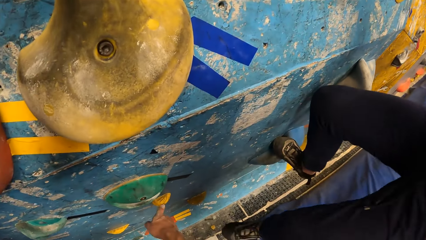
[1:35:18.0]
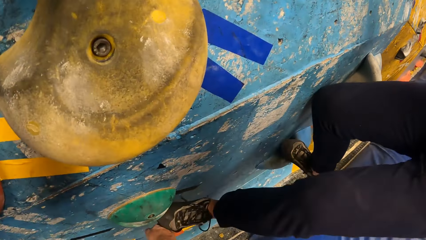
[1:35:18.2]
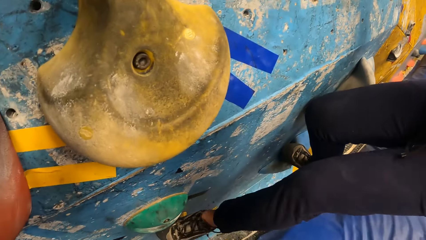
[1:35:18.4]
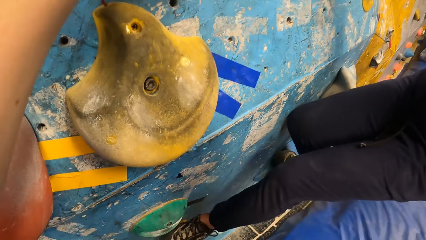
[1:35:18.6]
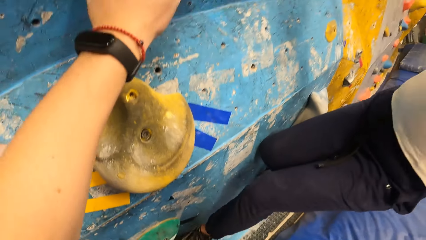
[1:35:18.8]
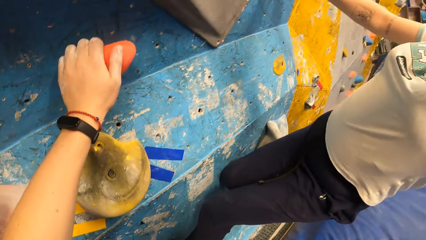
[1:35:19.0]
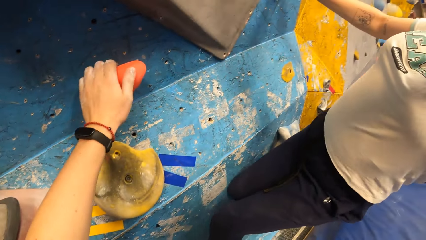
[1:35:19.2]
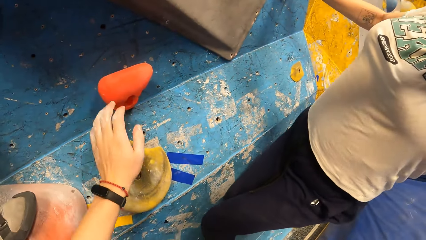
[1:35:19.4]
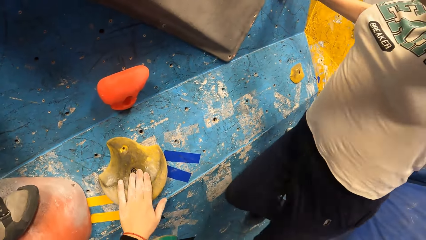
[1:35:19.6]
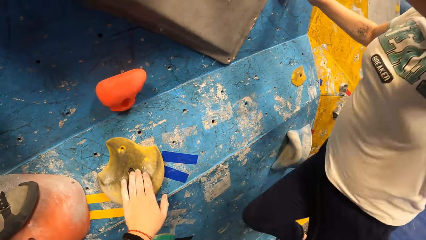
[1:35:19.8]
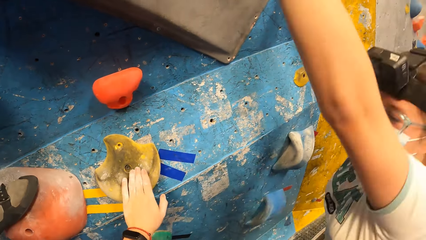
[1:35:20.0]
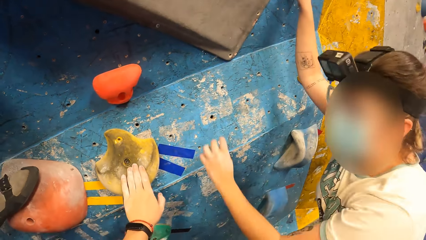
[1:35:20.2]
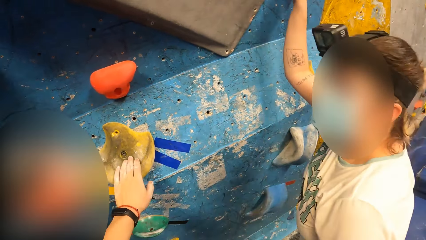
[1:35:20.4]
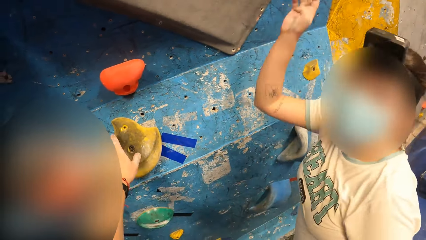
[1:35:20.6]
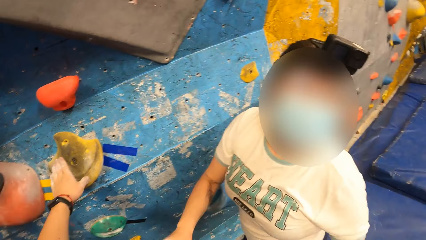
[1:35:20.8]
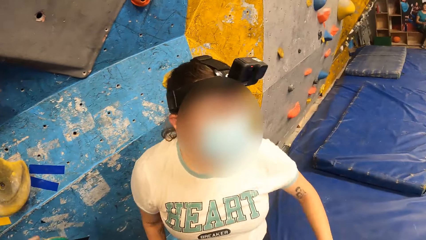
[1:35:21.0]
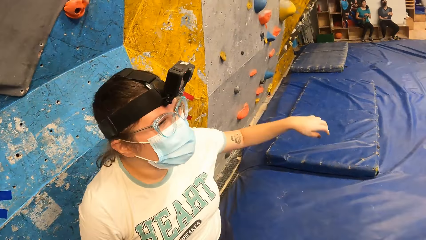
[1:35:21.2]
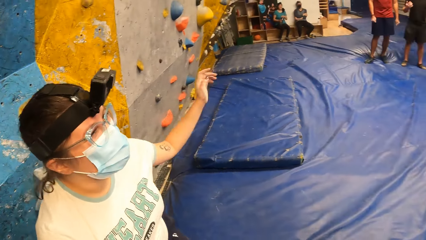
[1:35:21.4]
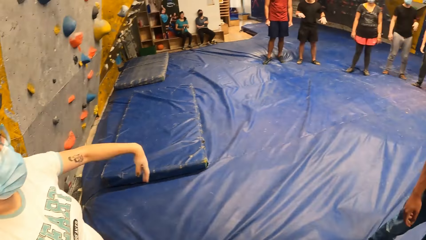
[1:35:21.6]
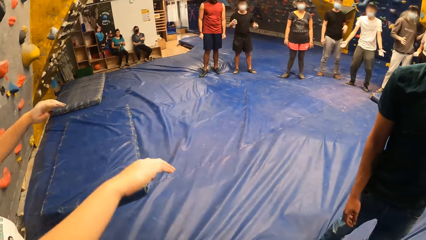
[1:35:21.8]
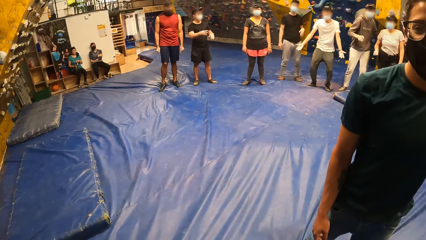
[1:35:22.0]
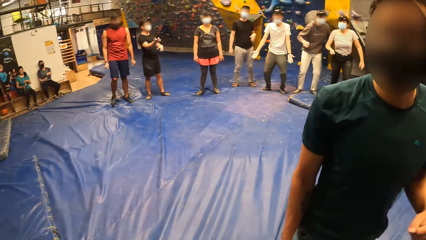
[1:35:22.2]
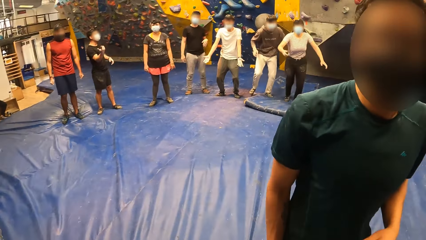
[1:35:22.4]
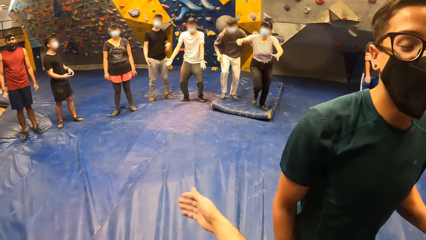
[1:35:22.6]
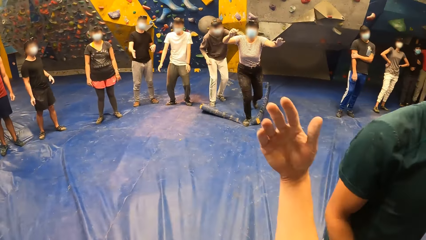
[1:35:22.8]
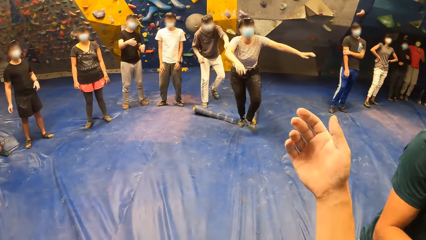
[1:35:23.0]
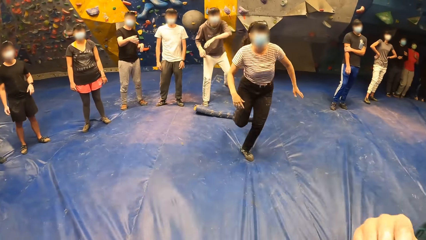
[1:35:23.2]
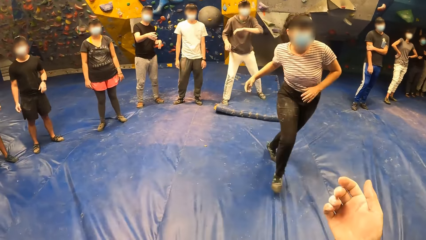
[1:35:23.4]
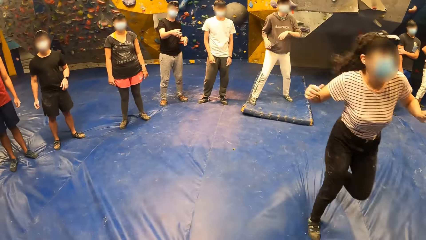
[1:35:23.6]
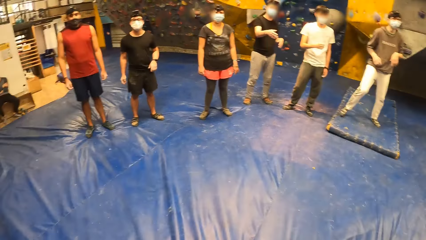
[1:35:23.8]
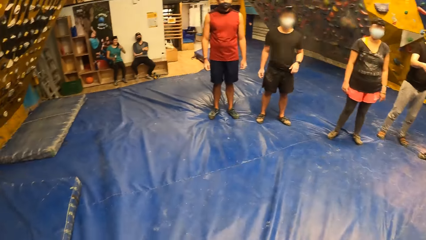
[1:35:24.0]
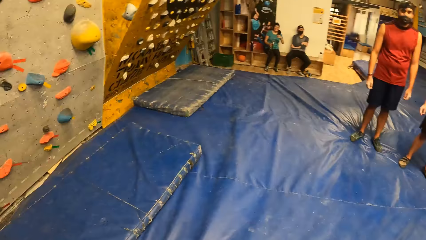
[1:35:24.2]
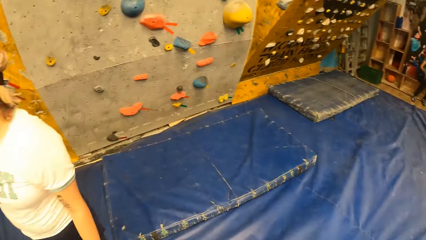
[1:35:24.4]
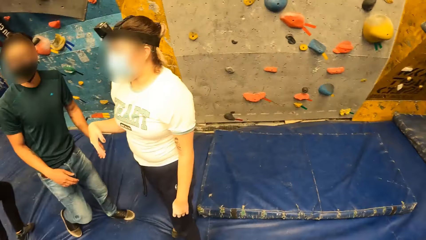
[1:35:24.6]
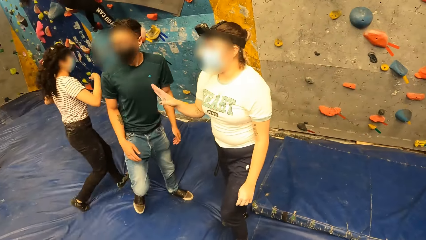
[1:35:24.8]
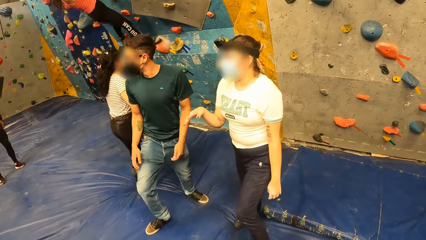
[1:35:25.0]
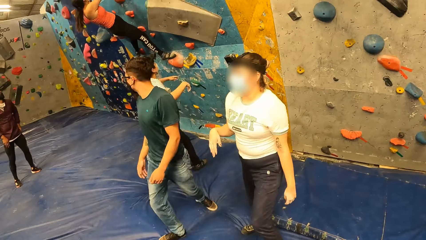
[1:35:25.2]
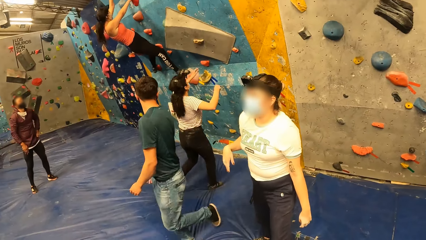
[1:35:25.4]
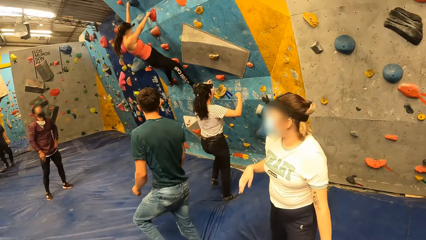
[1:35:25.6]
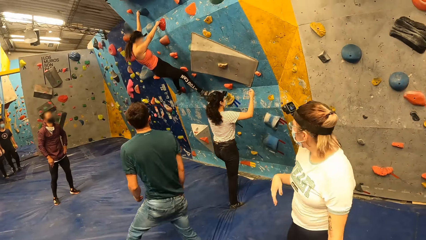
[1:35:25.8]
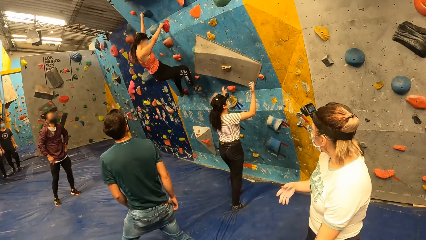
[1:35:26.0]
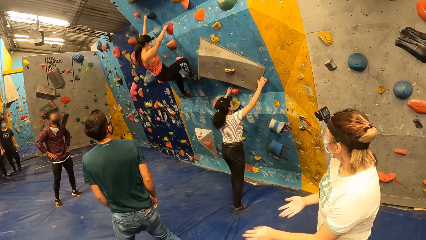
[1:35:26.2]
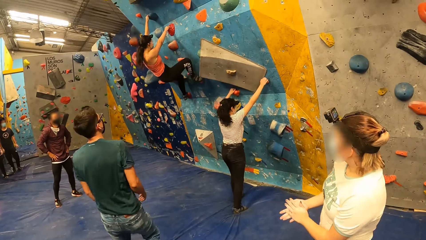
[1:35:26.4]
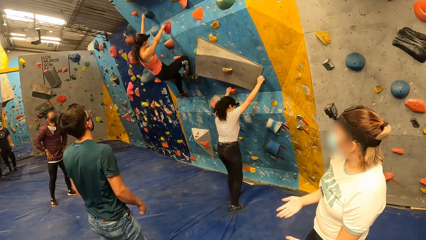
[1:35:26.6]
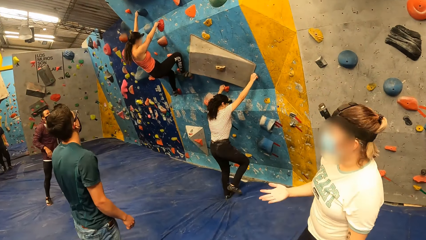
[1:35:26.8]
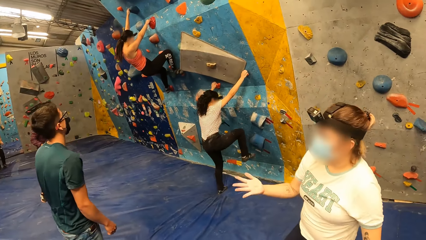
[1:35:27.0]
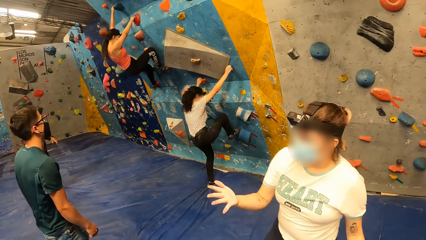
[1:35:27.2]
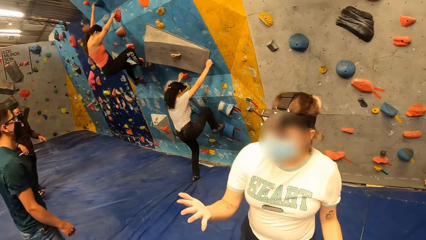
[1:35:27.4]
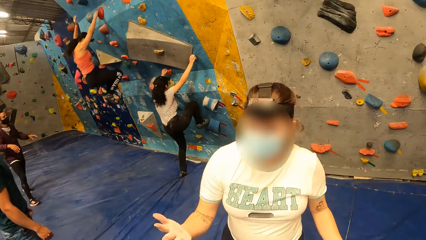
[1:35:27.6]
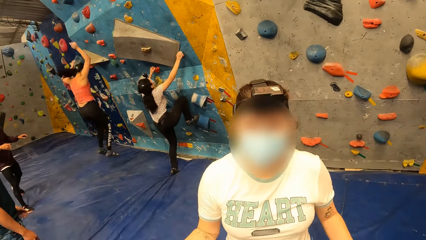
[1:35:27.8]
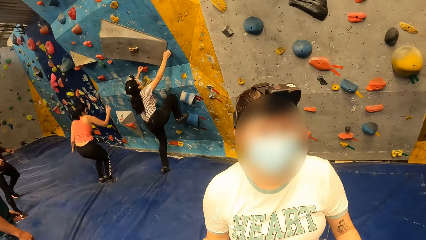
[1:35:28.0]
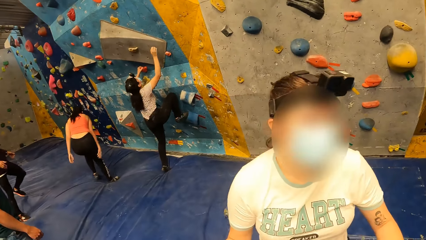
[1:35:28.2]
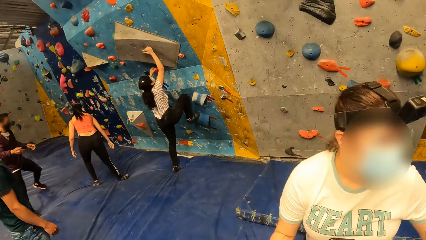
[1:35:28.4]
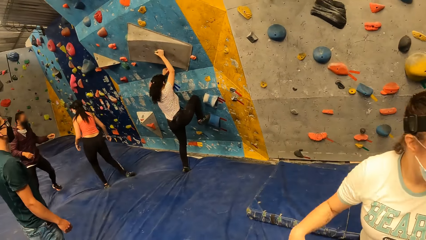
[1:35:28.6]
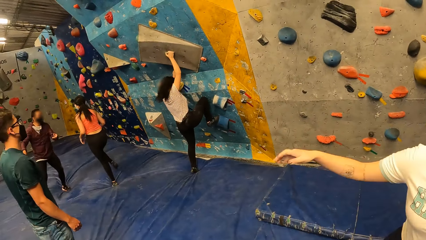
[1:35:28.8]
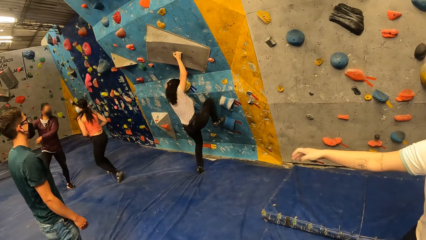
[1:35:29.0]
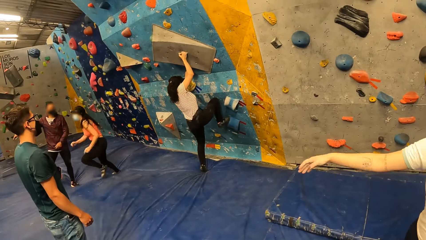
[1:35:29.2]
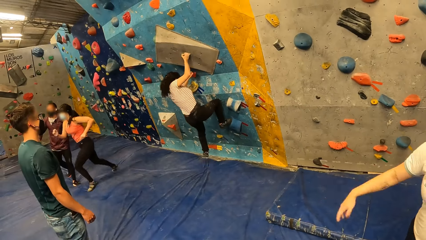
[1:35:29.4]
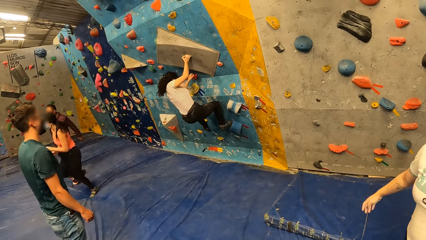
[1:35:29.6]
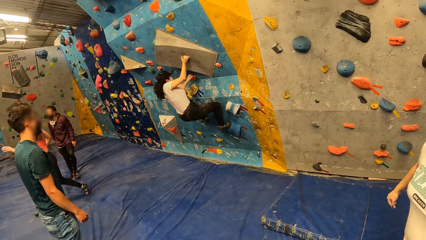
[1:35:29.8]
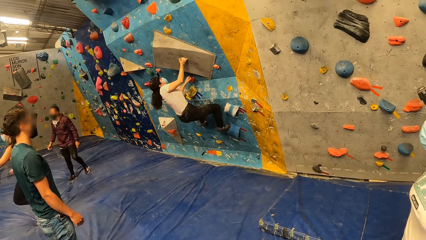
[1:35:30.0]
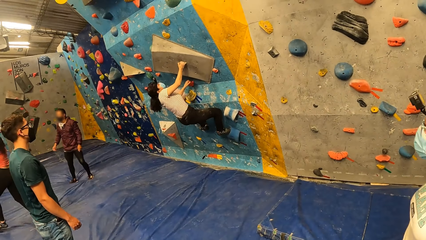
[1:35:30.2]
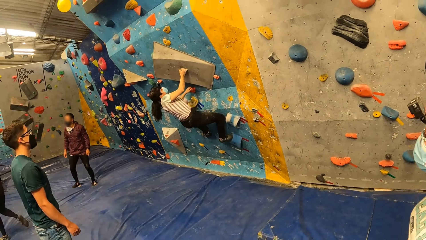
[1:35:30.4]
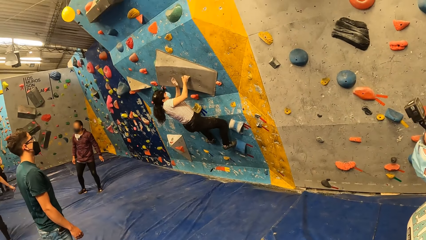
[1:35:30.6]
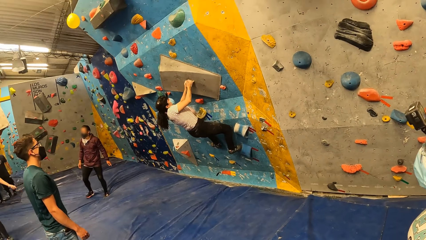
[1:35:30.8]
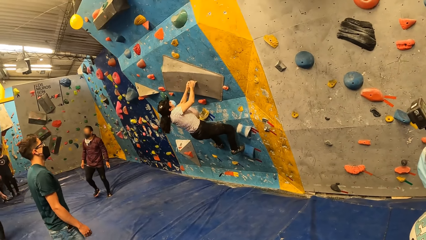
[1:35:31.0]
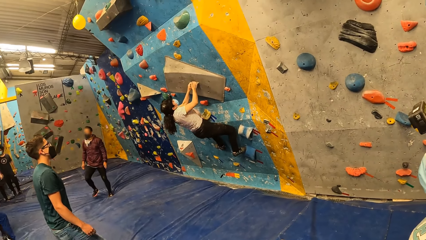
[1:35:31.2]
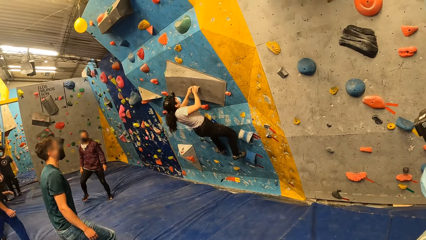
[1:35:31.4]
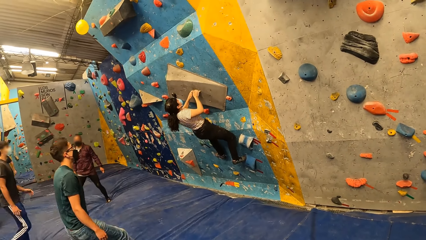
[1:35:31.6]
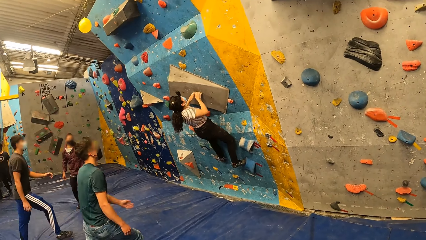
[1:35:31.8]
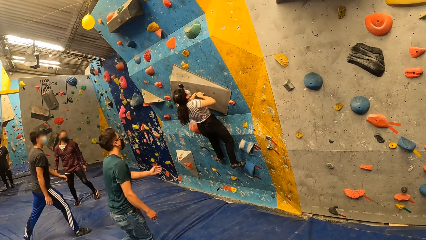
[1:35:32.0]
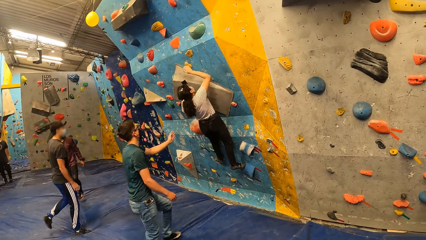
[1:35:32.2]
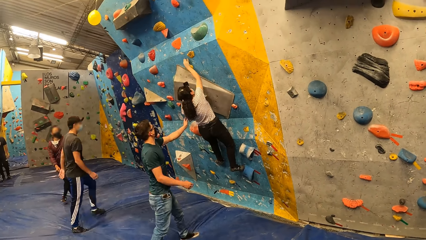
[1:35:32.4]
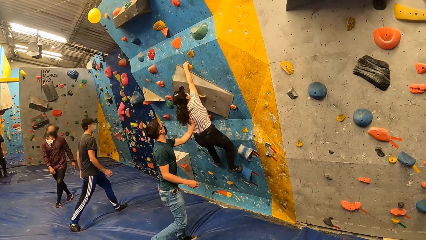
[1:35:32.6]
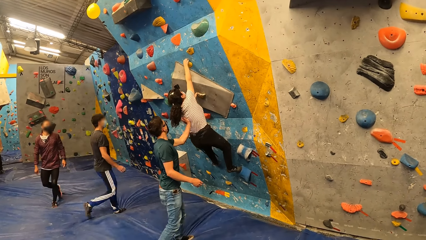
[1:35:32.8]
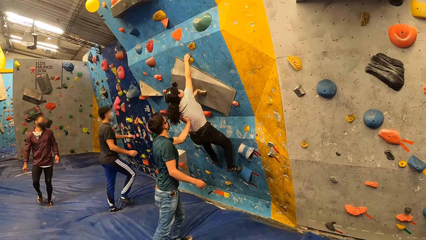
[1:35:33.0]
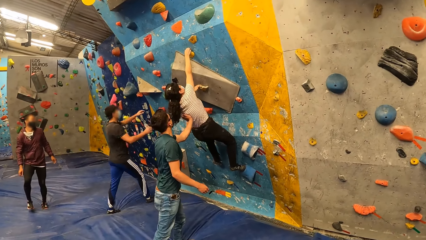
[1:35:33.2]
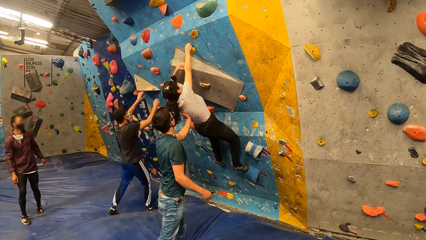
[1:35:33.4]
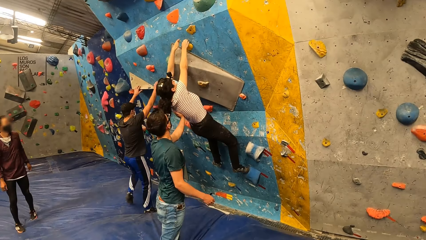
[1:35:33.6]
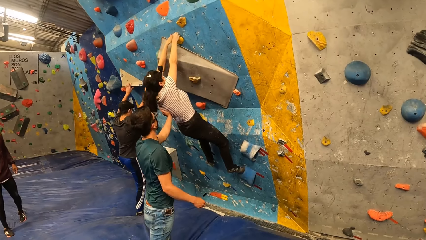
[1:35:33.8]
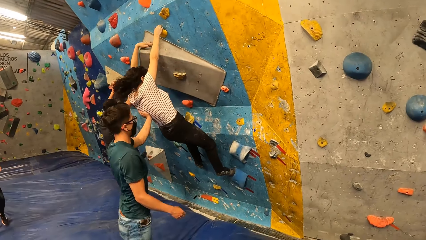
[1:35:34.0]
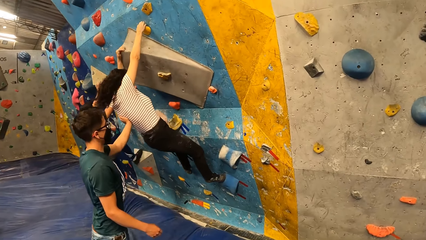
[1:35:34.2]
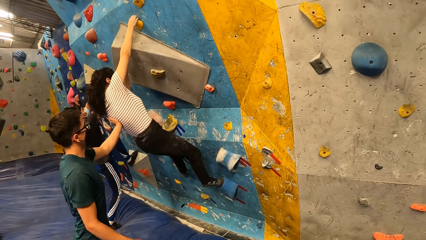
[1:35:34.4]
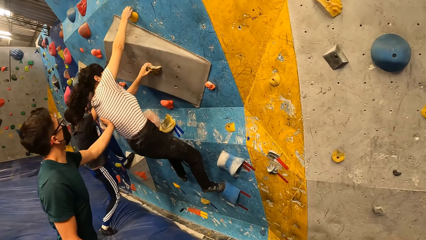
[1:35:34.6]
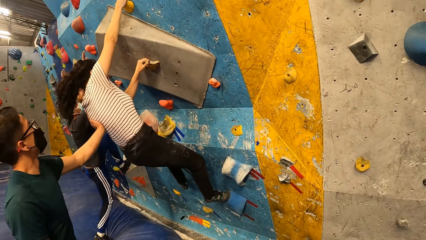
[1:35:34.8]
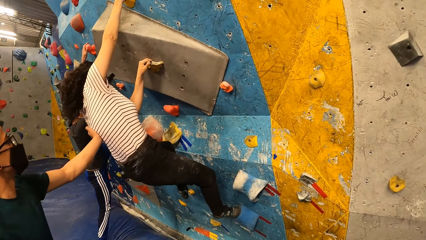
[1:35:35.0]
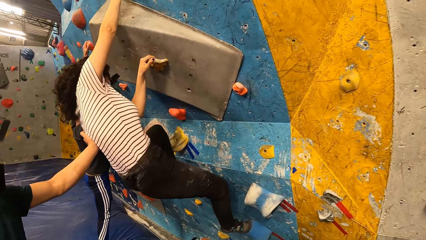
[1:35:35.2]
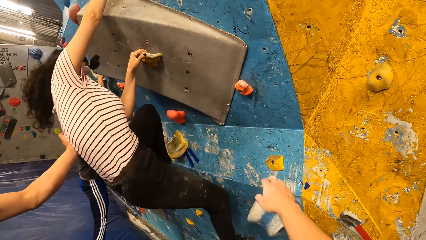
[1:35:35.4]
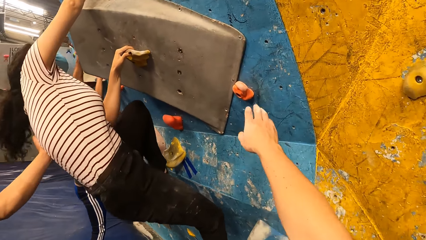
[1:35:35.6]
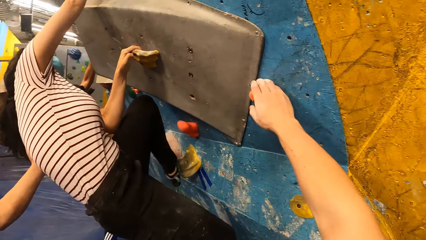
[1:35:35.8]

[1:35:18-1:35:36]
The camera wearer looks around. He touches the wall with his left hand. A woman jumps on the floor. Another woman climbs on the wall. The camera wearer holds a boulder stone. The first woman moves hands. The camera wearer walks around and moves a hand. A third woman looks around. A man looks around. Another man uses gestures. A third man uses gestures. The camera wearer uses gestures. A fourth woman runs towards the camera wearer. The first man uses gestures. The camera wearer turns around. The first woman uses gestures. The fourth woman walks around. The second woman climbs on the wall. The camera wearer looks around. The first woman moves around. A fourth man looks around. The fourth woman climbs the wall. The first woman wipes hands and walks around. The second woman jumps to the floor and runs around. The first woman shakes a hand. The fourth man moves a hand. Another man interacts with the fourth woman. The camera wearer walks around. Another man climbs the wall.
